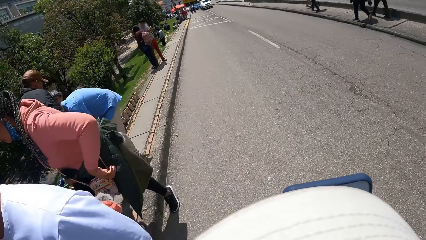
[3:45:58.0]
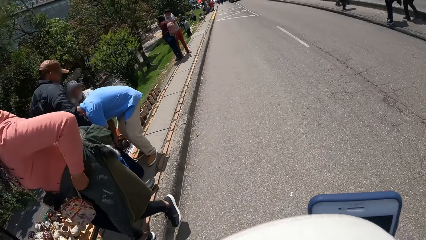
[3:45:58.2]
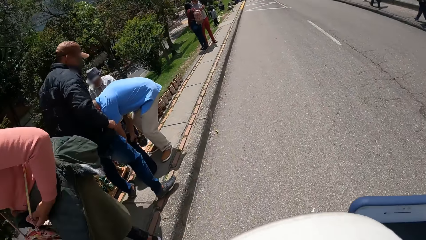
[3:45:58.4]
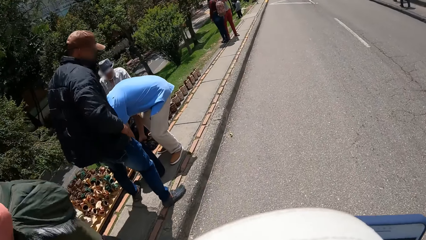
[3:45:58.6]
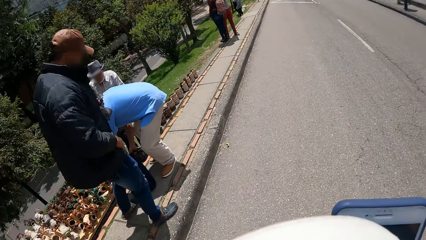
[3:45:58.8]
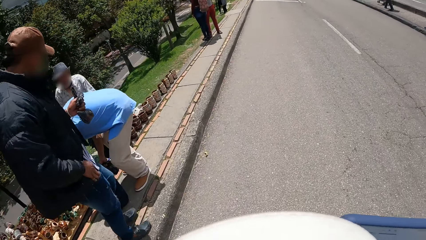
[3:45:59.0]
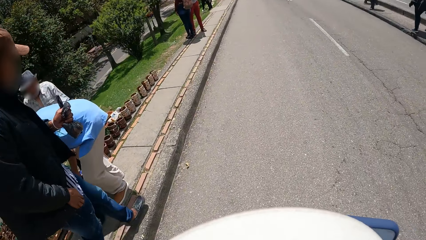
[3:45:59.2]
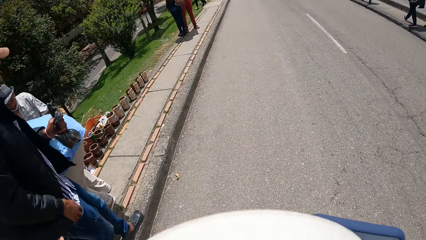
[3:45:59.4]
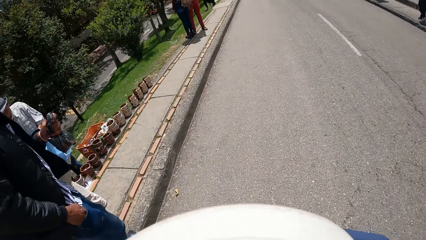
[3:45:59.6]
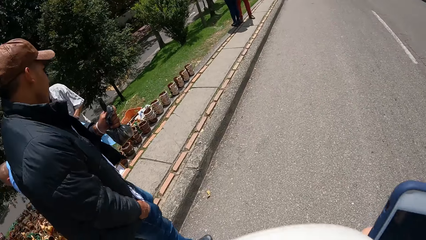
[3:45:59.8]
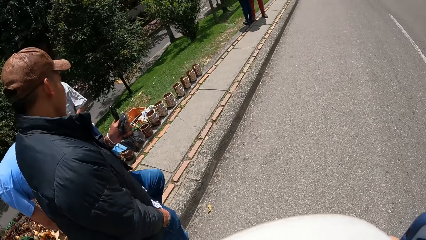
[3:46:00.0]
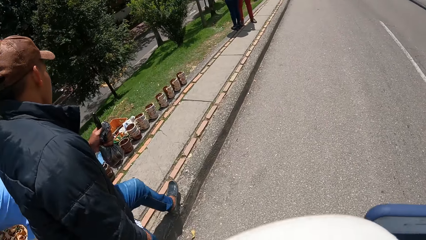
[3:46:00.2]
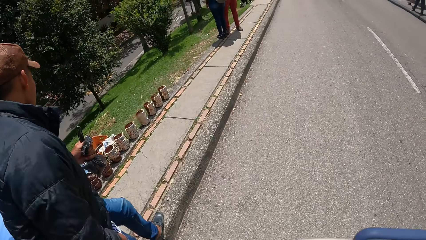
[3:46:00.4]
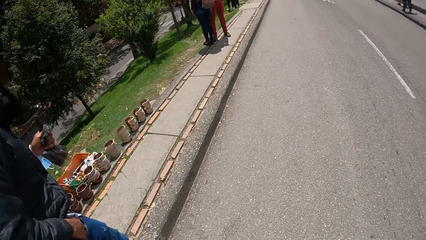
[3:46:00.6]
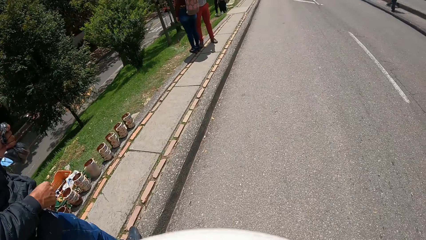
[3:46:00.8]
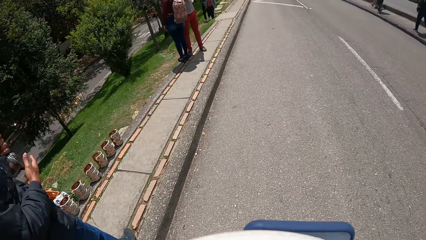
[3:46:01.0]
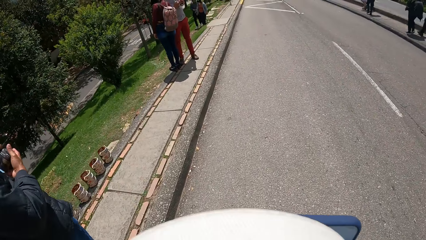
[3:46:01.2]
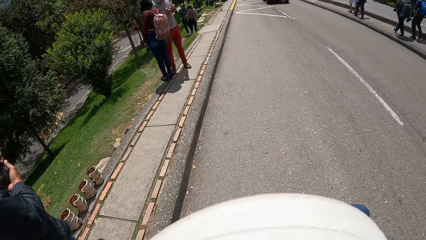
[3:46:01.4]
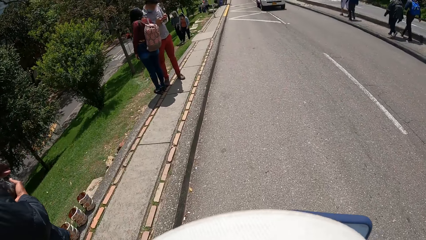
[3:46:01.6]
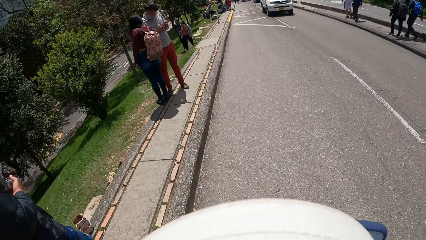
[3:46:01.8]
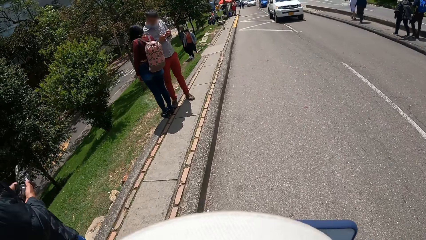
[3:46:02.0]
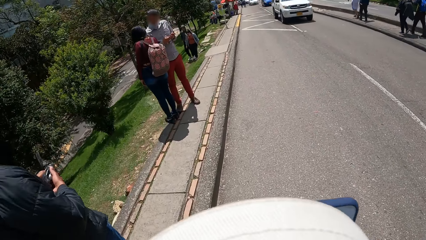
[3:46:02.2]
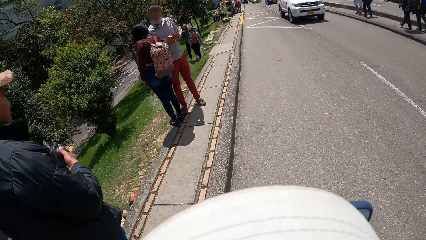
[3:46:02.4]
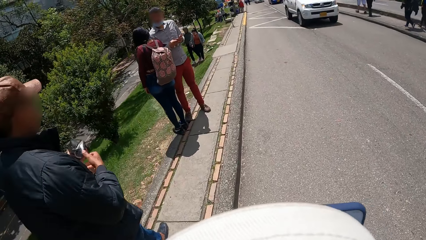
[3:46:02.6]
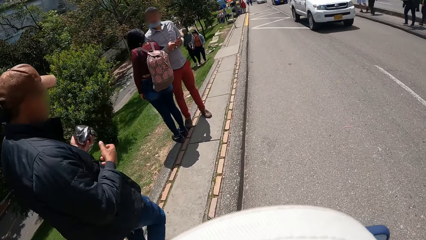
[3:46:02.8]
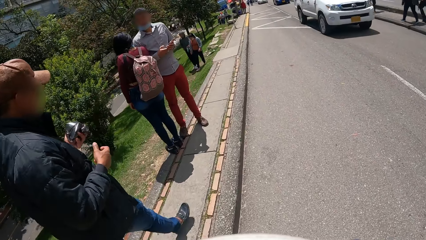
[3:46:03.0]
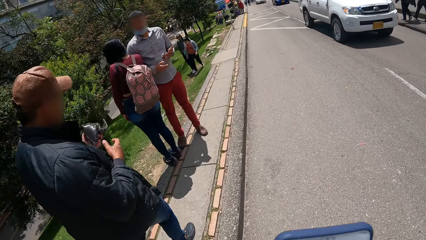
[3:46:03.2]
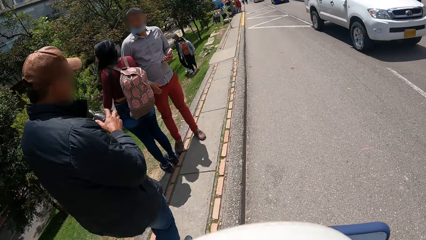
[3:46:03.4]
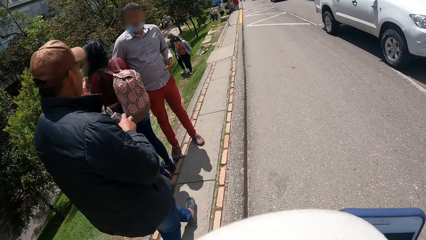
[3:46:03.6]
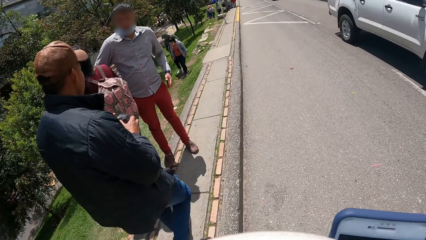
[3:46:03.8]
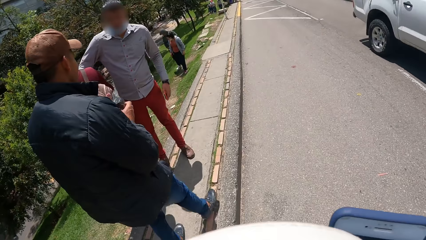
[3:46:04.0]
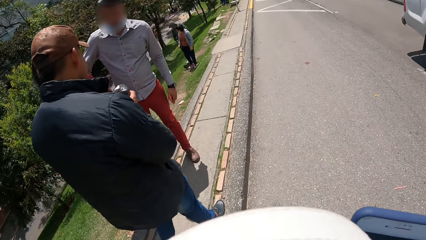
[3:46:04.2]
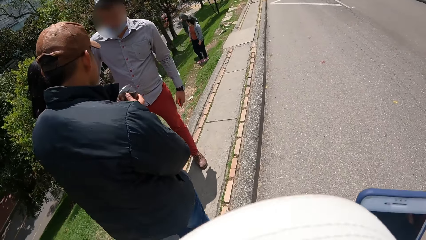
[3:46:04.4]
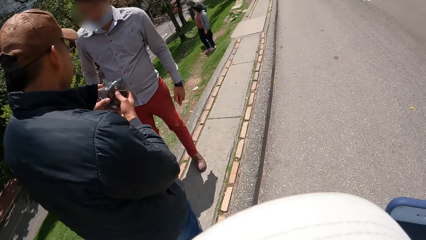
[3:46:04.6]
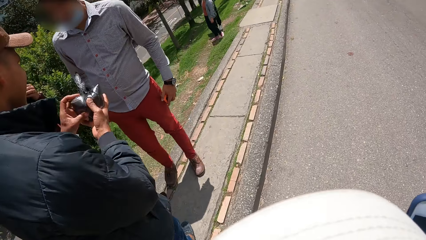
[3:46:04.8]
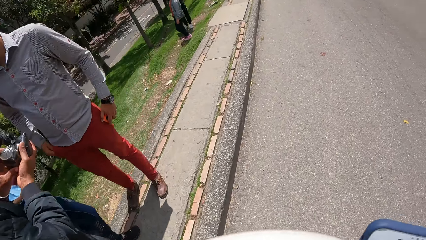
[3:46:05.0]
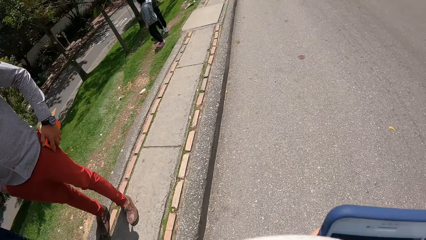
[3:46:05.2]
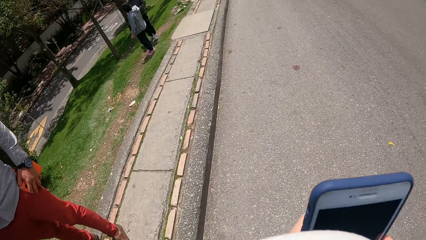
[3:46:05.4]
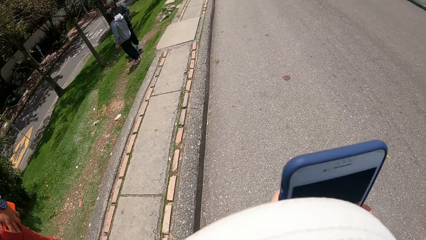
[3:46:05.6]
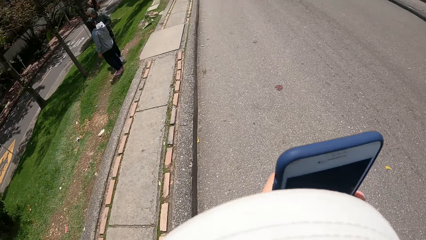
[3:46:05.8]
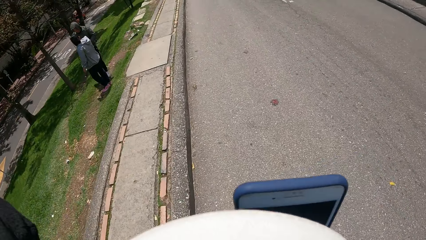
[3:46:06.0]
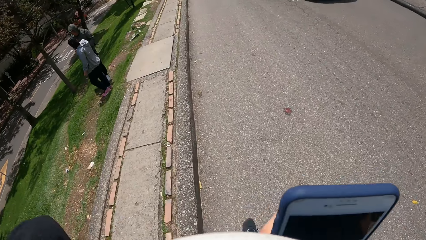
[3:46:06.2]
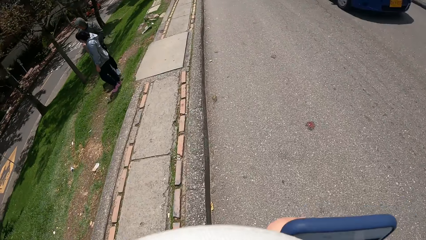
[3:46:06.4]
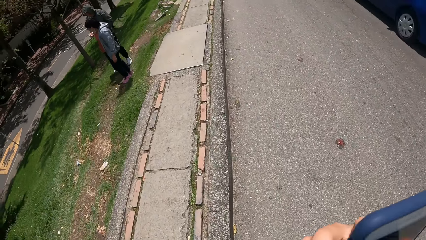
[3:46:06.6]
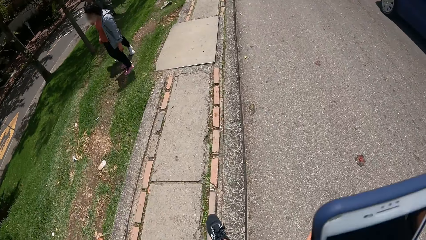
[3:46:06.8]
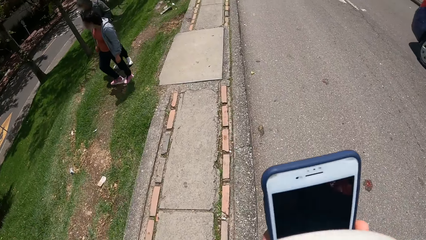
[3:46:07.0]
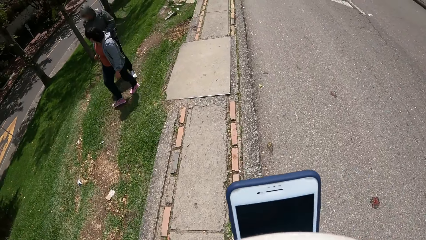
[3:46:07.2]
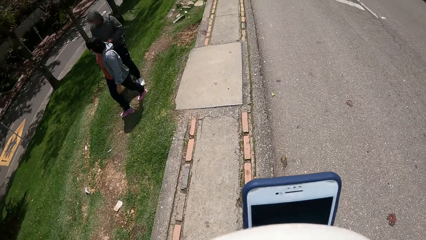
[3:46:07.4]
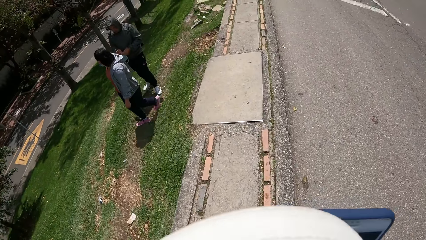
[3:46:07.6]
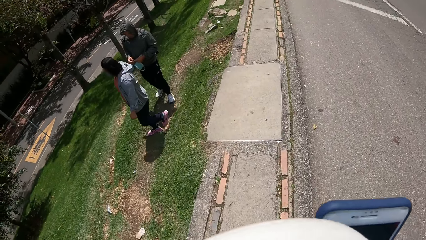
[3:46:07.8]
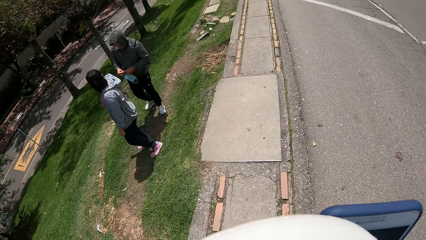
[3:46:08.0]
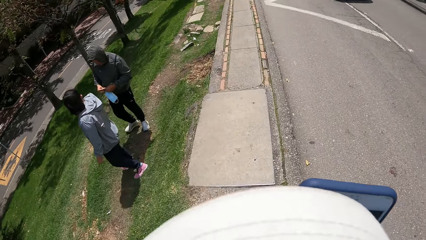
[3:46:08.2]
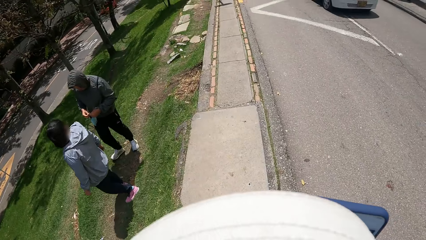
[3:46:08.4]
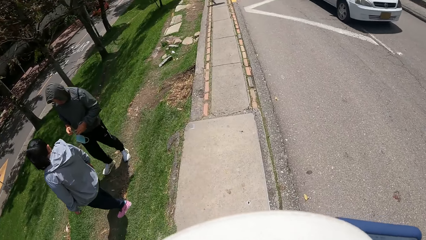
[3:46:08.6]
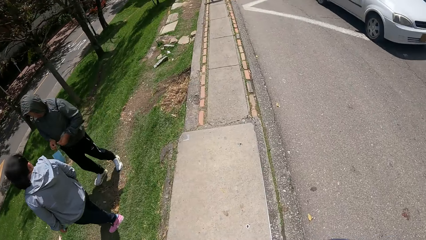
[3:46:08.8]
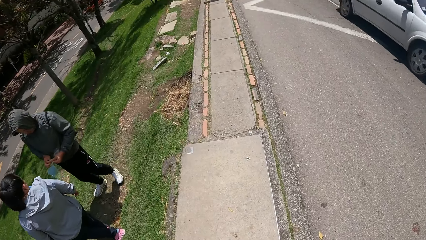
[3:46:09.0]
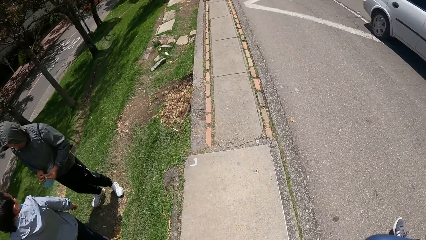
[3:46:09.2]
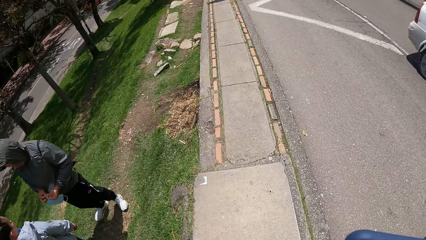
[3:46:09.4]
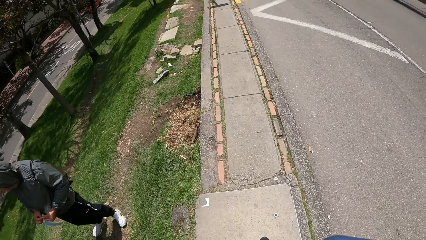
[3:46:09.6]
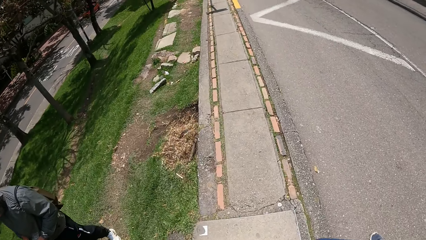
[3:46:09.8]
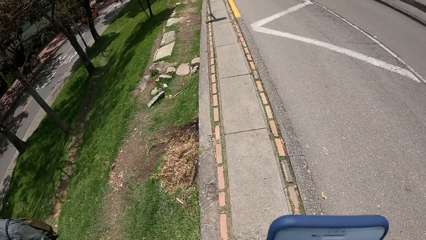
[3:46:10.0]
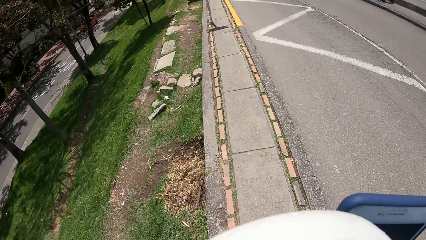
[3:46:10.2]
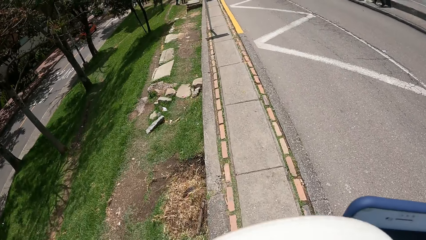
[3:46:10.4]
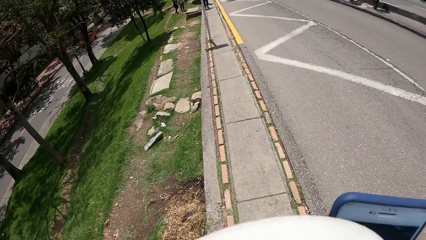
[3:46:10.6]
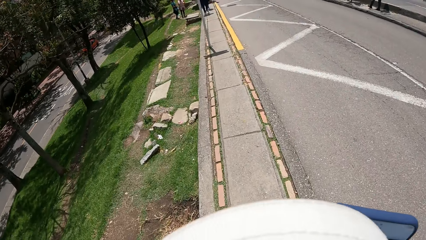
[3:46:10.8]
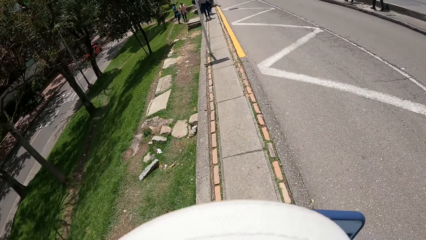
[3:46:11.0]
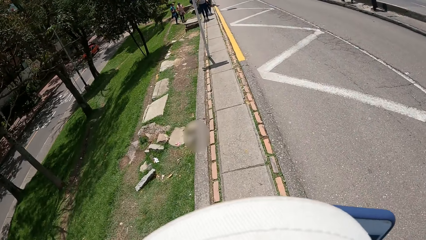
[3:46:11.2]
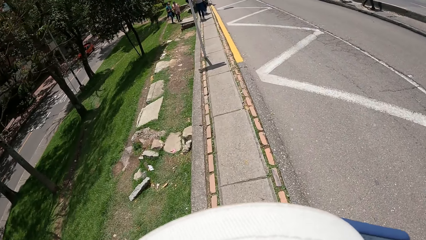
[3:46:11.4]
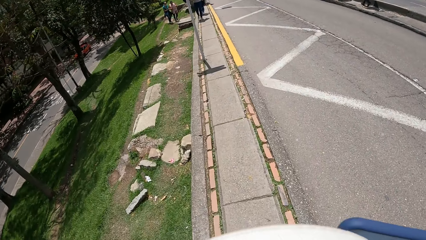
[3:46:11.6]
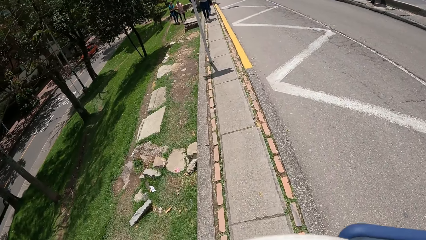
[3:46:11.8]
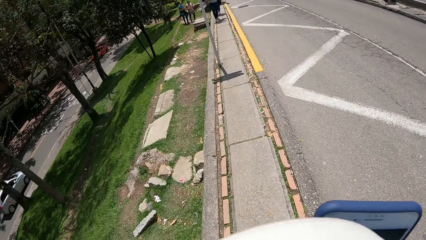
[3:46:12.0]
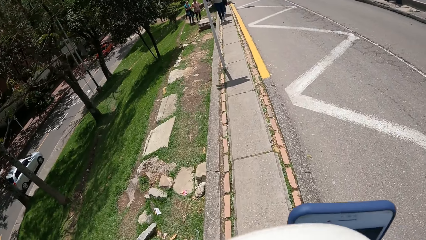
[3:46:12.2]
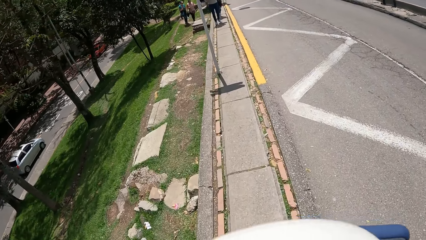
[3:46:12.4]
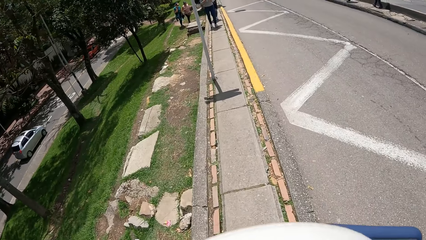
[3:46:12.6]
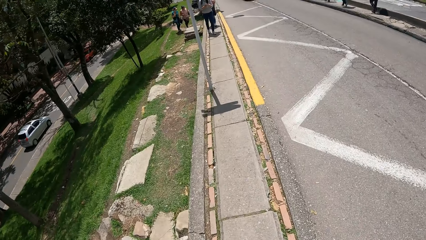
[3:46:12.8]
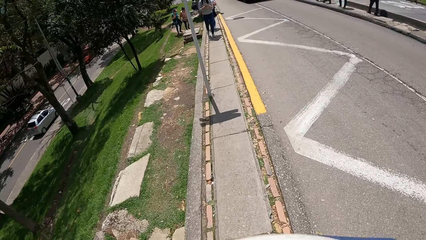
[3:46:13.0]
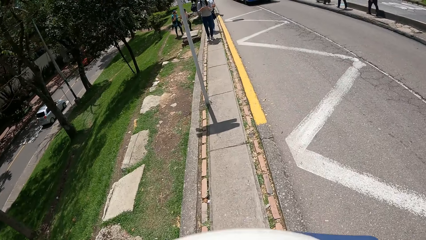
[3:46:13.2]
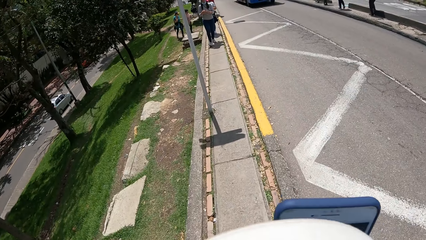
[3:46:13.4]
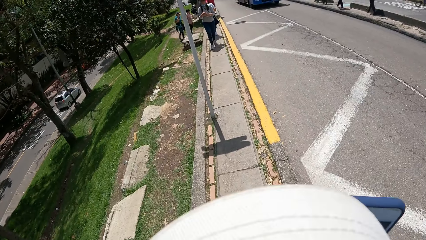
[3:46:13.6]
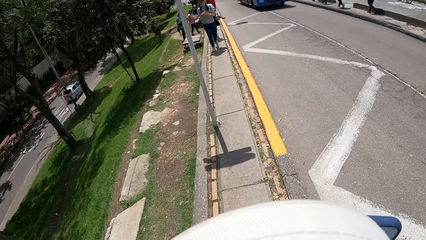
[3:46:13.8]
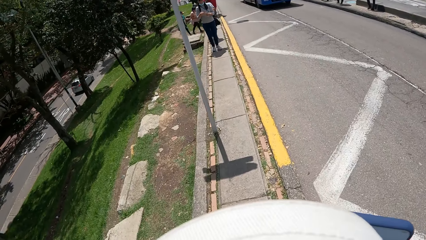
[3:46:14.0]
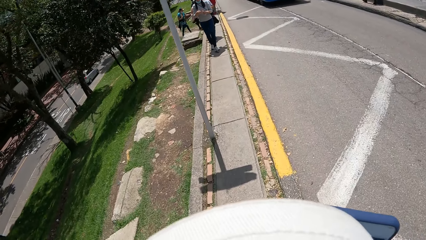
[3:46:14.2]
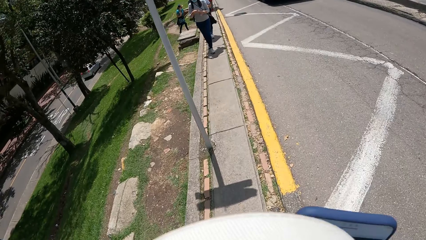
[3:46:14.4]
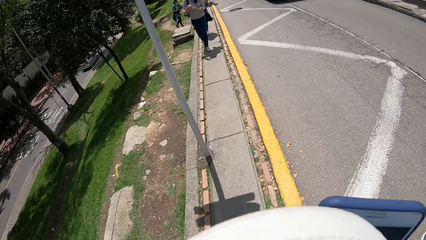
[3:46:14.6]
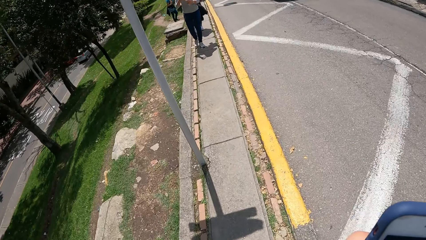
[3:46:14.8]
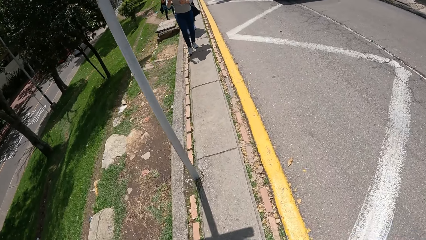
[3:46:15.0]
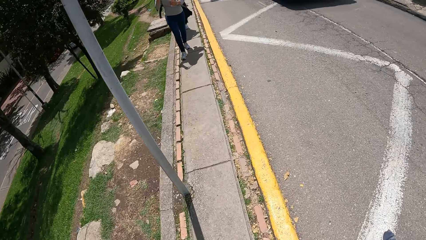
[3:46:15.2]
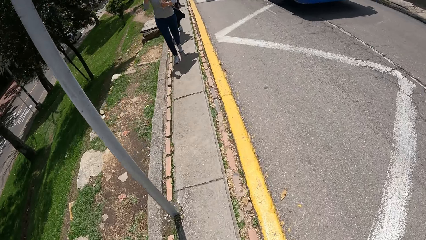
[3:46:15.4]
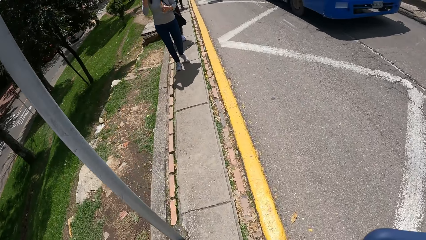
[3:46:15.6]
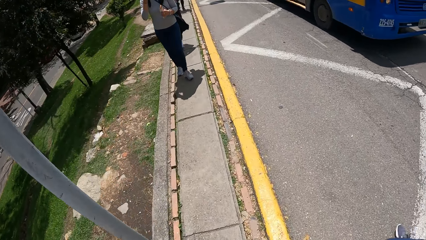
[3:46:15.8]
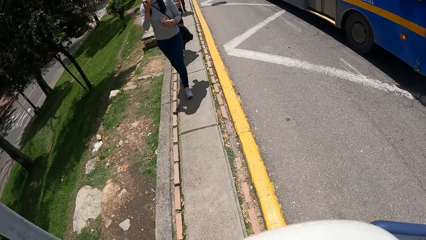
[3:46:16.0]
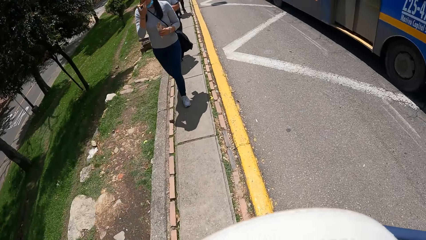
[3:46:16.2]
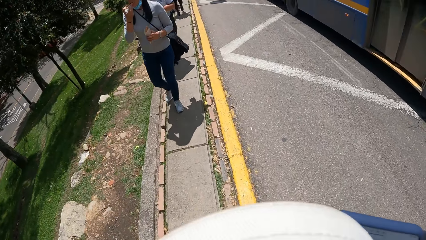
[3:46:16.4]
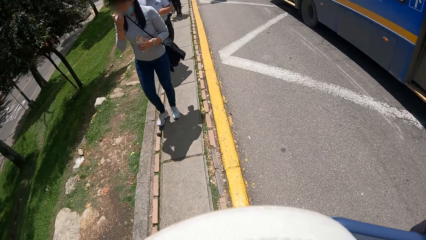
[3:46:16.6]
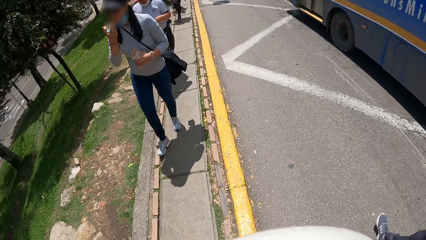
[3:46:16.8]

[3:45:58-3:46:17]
The camera wearer operates a mobile phone. They walk on a sidewalk.
